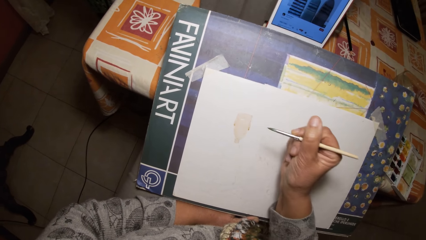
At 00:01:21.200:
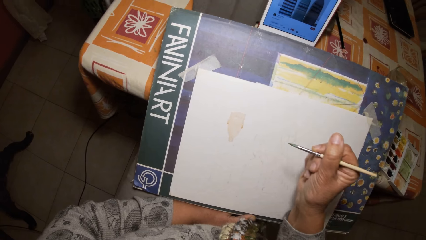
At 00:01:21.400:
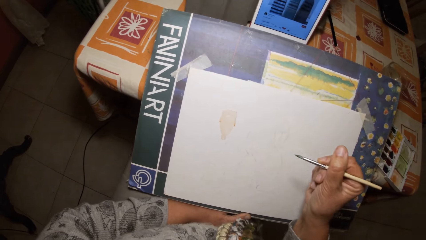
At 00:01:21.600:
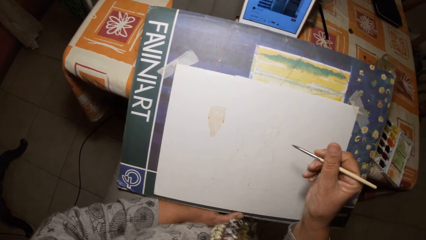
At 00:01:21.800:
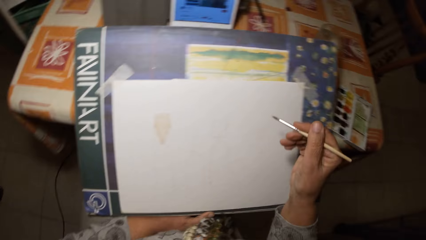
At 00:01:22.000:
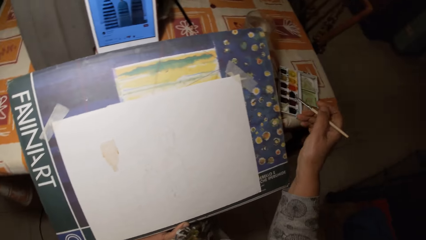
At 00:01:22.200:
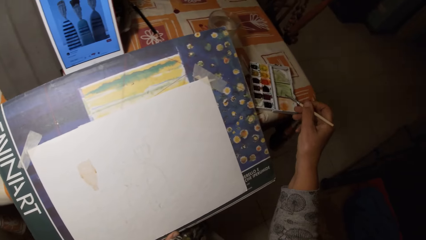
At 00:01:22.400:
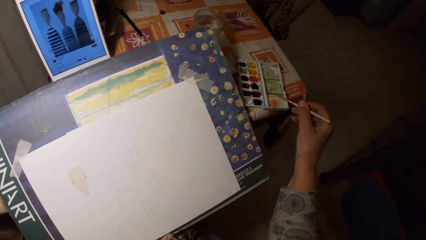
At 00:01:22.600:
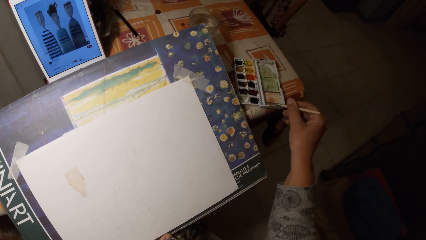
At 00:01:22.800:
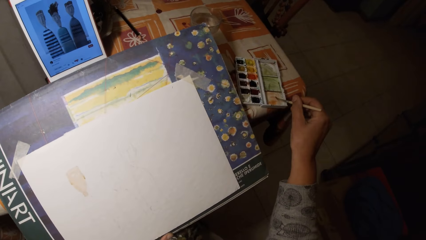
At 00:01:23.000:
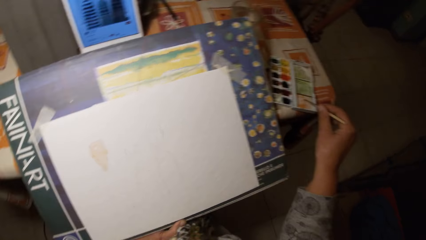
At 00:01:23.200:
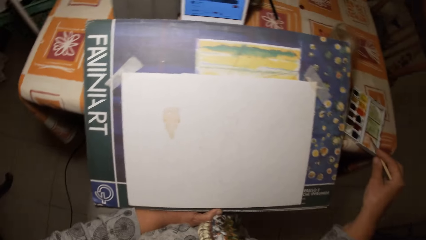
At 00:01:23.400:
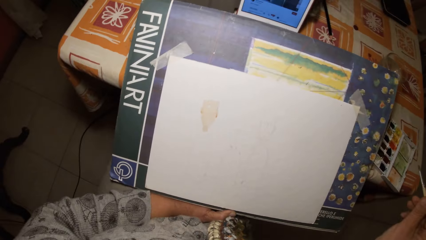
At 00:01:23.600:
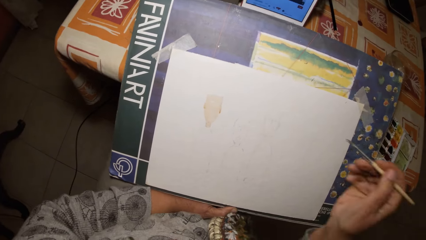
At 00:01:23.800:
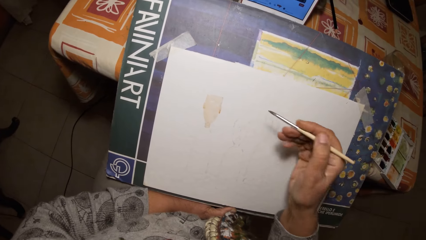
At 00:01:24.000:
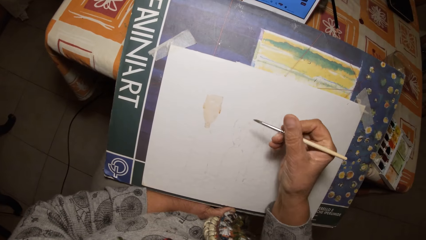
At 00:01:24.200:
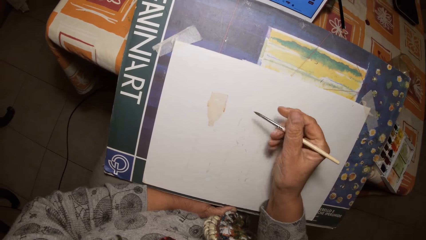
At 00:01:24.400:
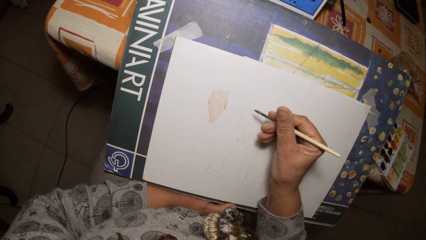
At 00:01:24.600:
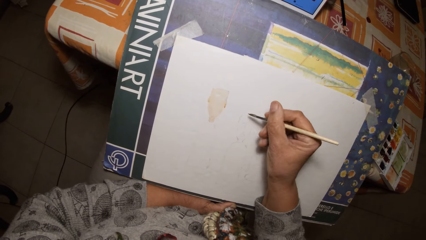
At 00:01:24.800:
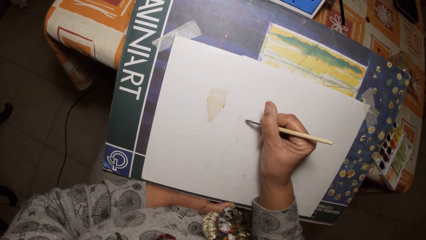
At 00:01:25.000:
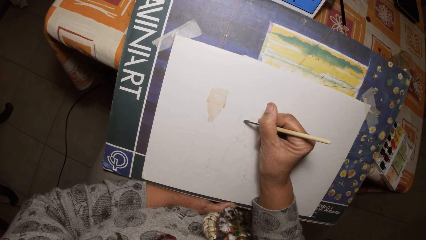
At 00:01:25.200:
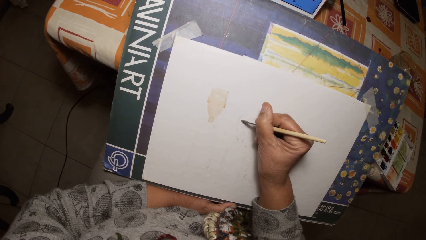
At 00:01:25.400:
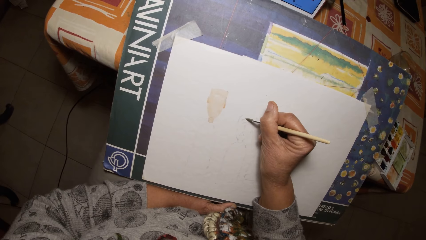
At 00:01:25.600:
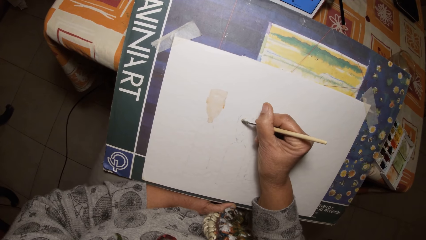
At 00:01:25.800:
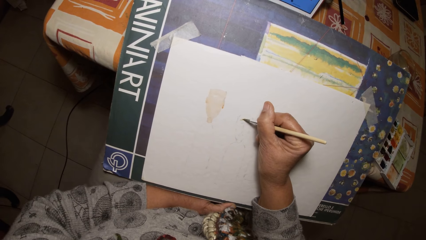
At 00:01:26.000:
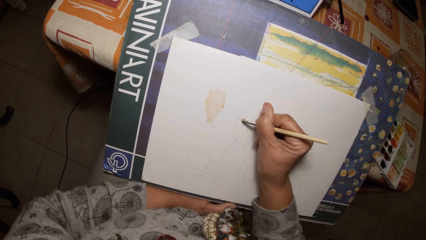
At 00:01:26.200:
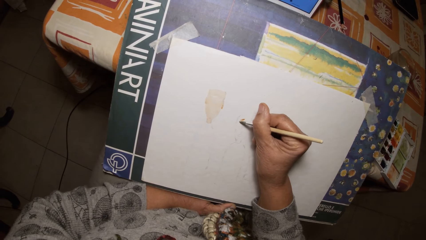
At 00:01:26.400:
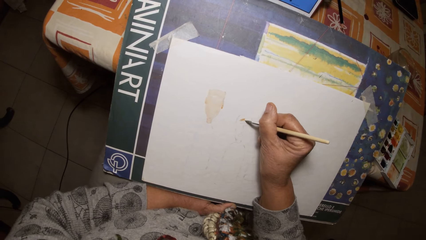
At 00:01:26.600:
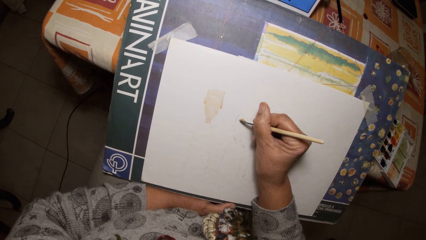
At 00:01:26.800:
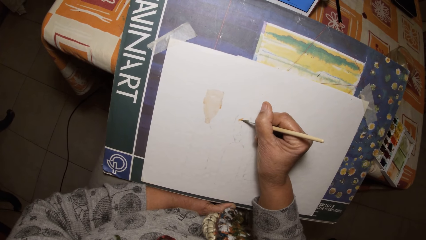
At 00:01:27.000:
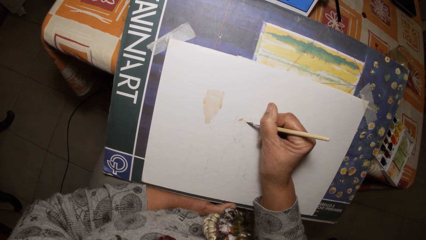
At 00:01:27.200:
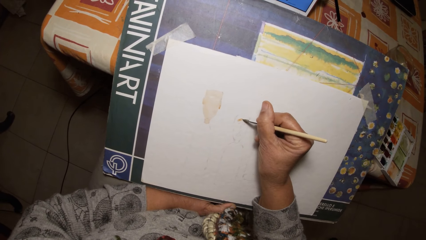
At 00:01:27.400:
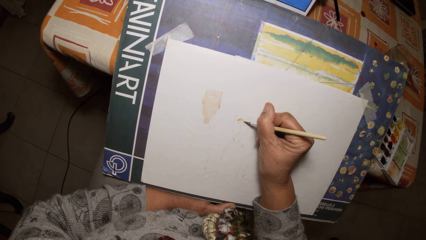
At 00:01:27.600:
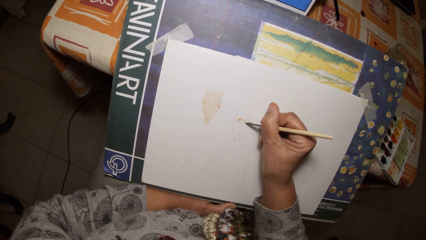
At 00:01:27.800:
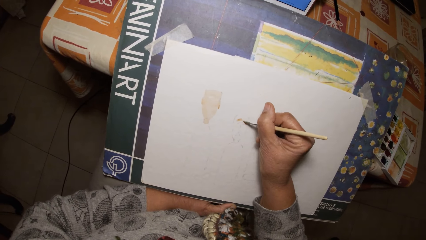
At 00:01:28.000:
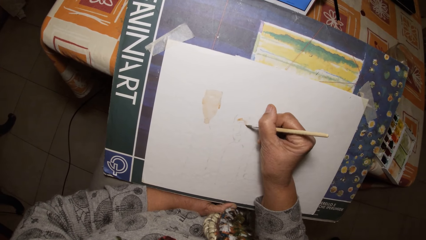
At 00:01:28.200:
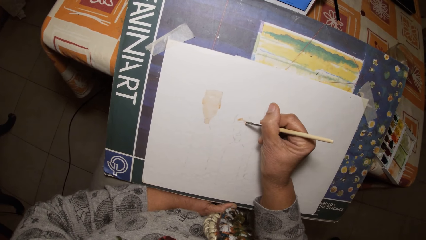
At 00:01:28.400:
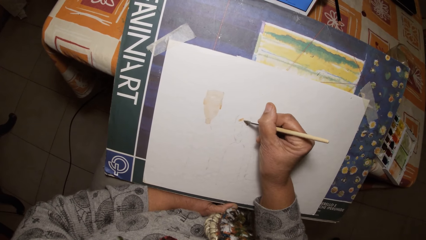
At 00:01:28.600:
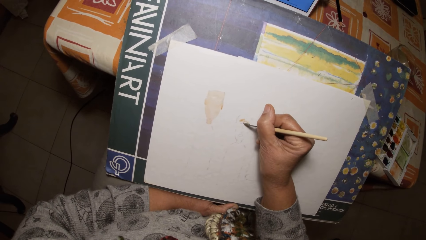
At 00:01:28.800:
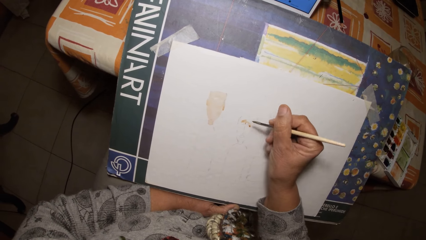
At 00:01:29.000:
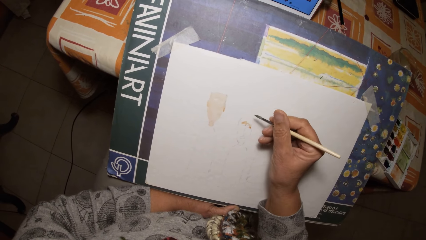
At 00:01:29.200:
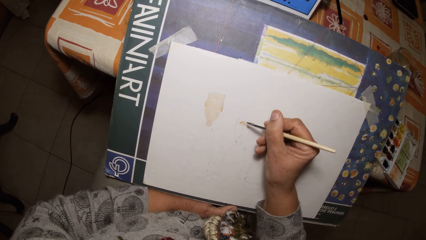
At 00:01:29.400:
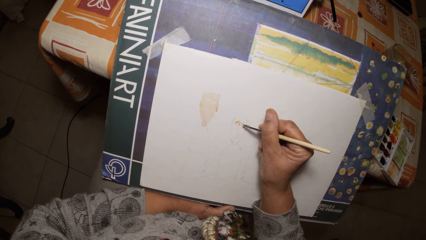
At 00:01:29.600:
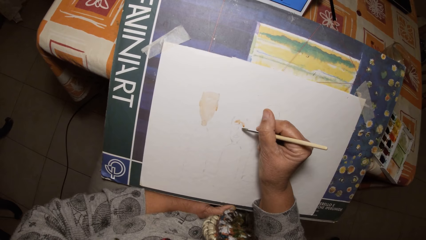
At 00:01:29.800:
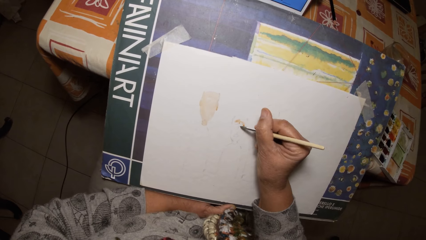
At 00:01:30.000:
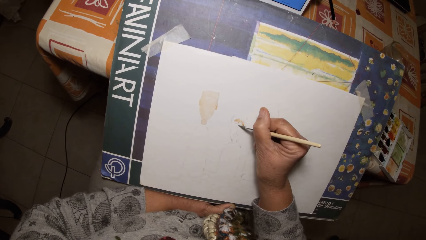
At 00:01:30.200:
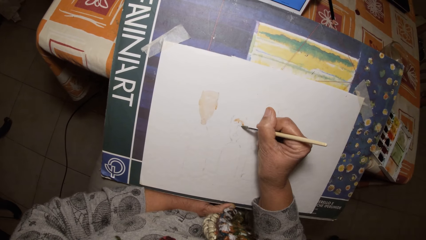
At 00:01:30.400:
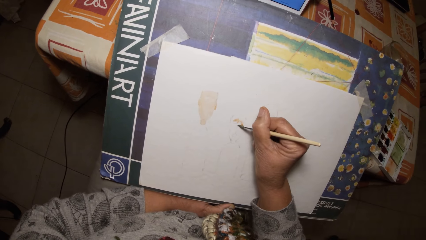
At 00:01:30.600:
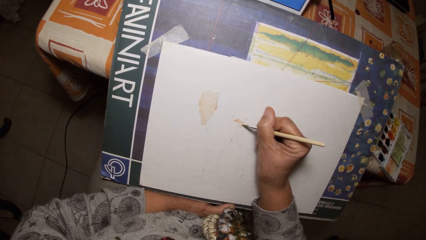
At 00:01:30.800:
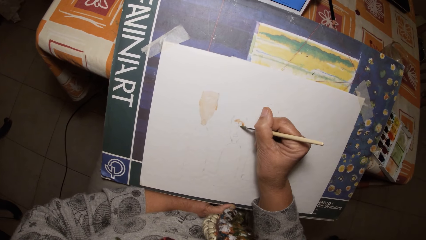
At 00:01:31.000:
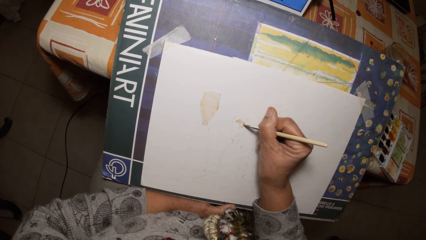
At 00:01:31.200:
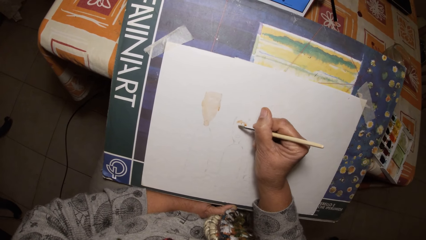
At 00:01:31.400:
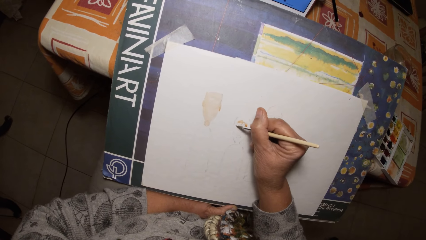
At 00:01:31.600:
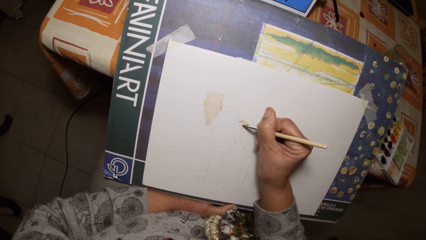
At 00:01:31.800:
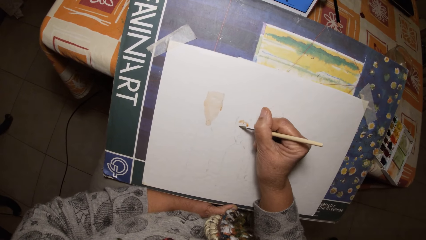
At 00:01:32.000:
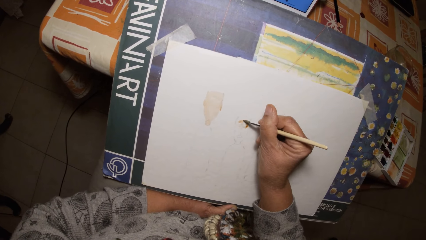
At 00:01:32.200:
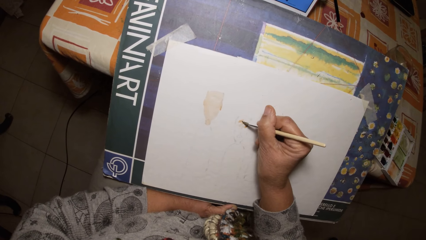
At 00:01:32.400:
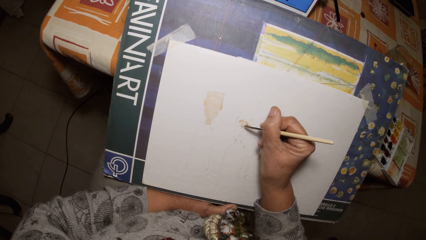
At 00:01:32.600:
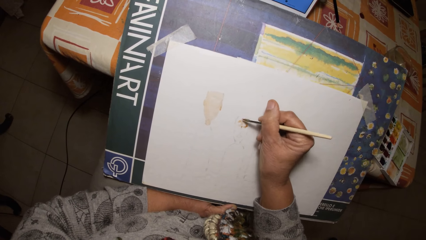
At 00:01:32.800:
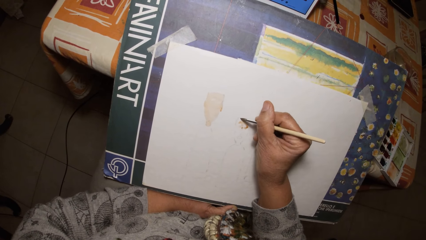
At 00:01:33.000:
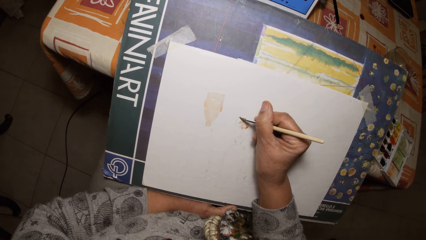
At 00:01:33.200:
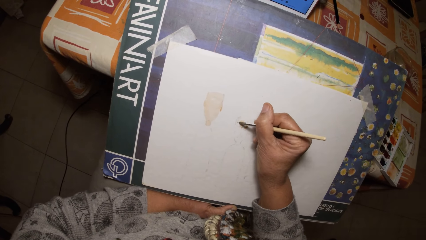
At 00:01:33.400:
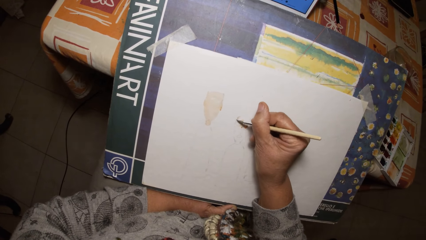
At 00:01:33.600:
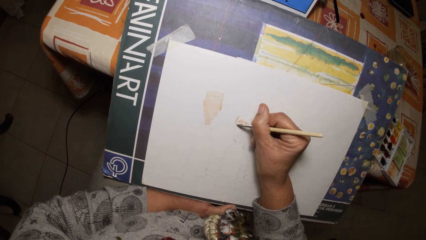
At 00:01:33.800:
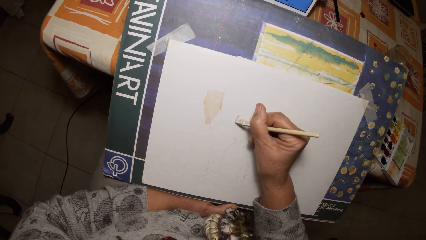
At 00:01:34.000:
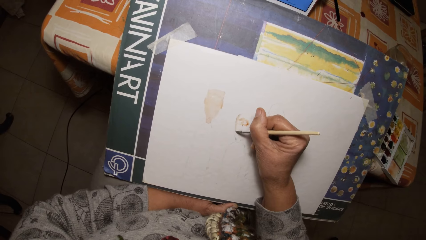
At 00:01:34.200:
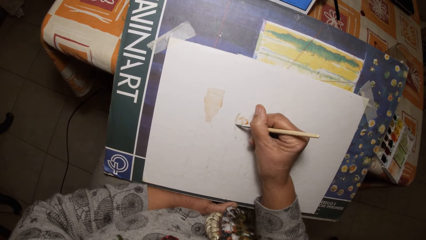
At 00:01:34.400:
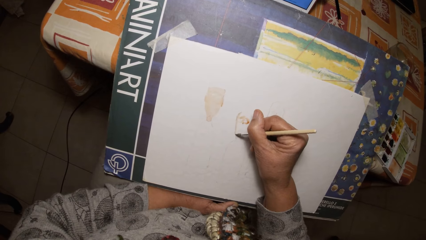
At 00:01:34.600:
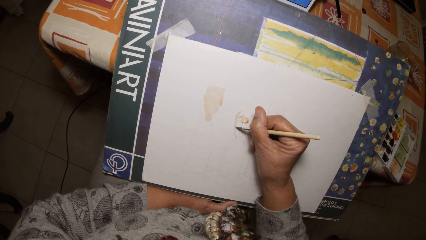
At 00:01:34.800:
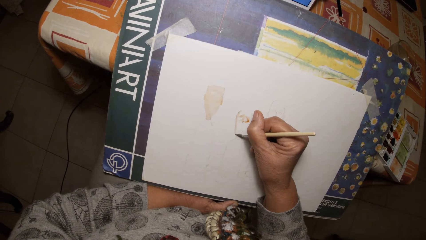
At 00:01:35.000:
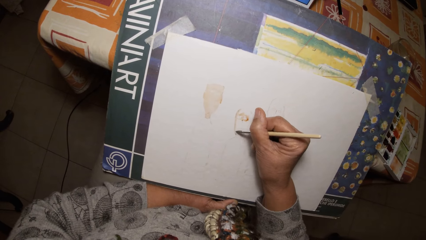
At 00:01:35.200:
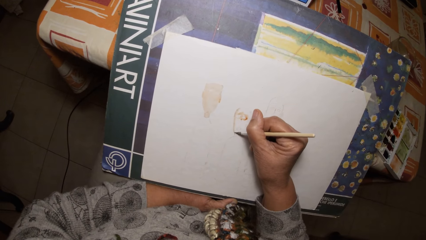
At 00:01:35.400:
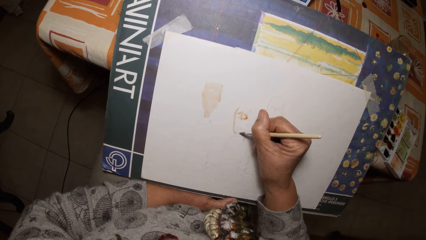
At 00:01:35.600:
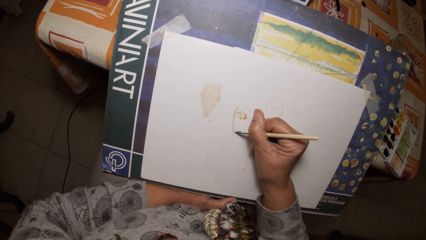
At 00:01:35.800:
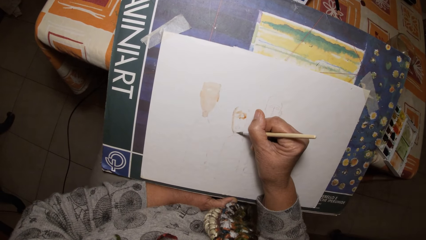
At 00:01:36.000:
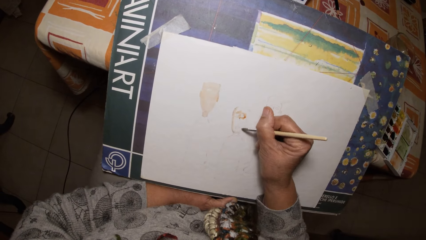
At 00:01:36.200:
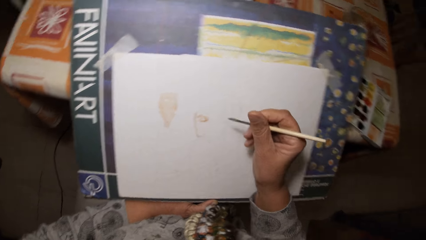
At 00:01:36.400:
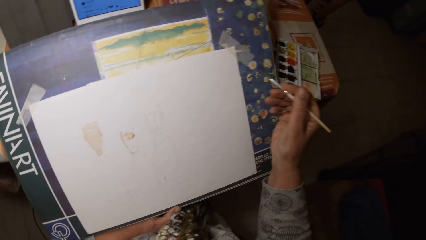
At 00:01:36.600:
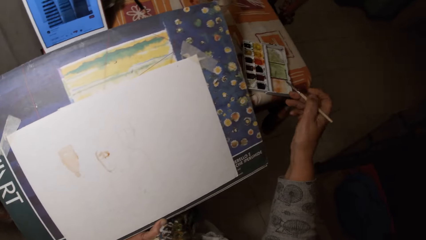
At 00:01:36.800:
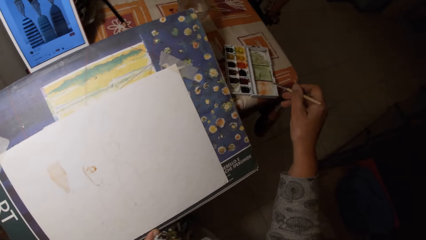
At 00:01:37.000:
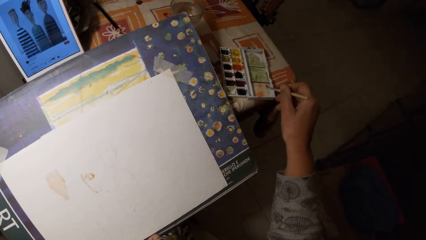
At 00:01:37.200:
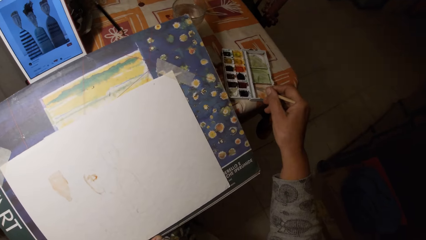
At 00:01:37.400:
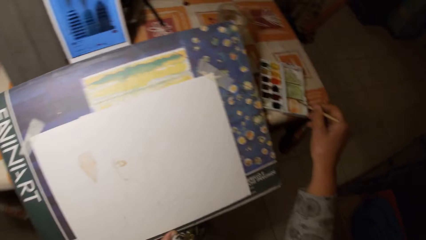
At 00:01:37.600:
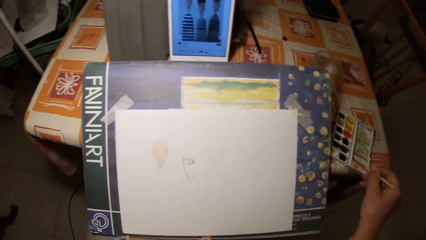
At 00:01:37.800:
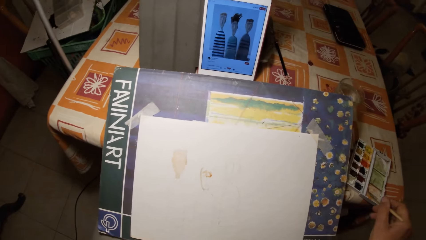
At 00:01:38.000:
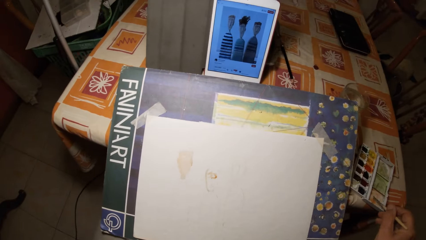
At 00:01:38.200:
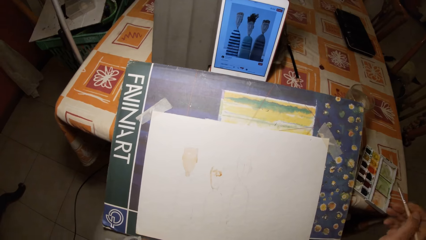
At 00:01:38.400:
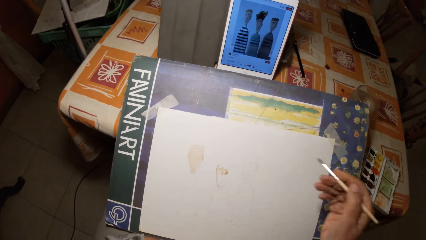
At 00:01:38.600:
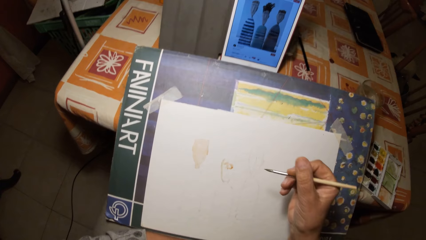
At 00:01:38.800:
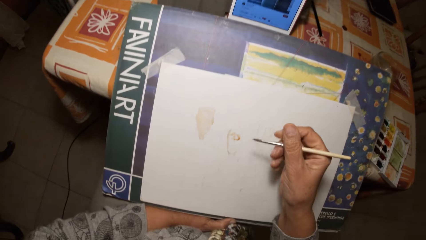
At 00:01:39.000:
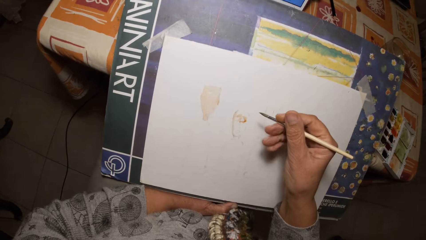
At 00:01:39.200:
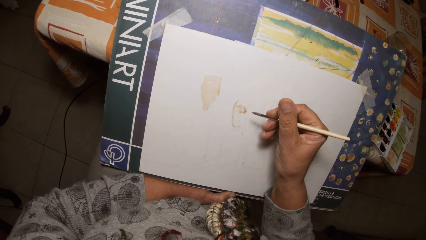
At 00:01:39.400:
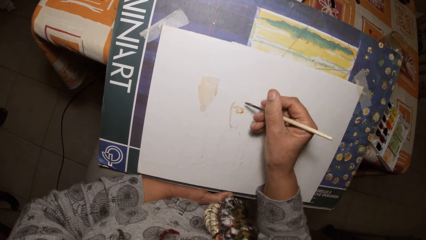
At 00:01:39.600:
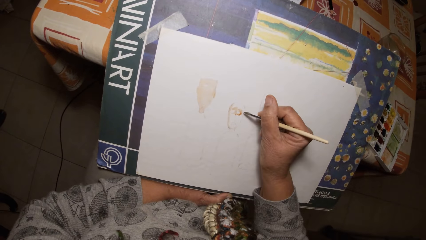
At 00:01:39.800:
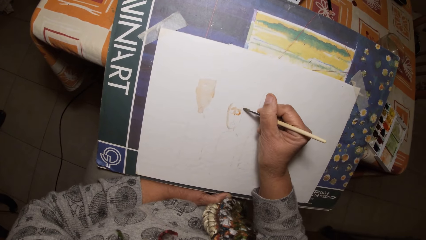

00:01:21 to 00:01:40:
The camera wearer takes paint from the watercolor set with the paintbrush. They stir the brush in the watercolor pan. They paint on the paper with the paintbrush. They stir the brush in the watercolor pan. They take paint from the watercolor set with the paintbrush. They look at the picture in the iPad.
